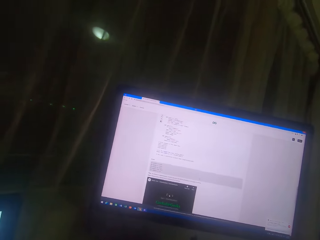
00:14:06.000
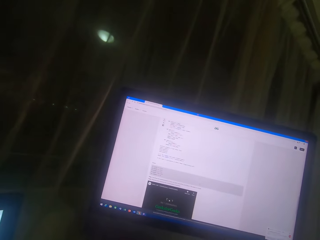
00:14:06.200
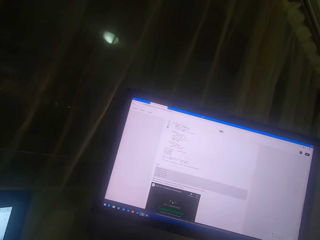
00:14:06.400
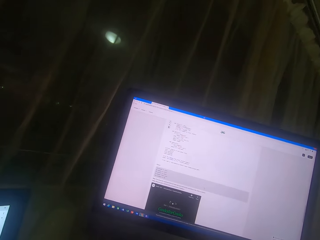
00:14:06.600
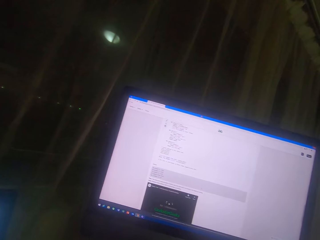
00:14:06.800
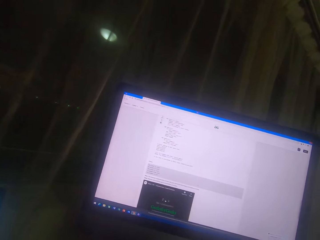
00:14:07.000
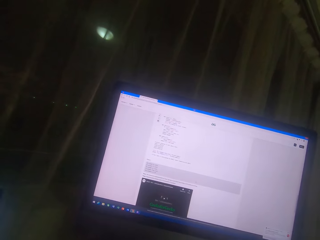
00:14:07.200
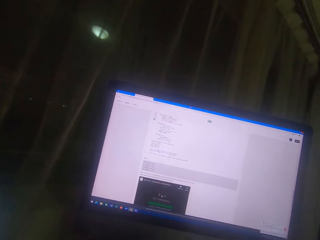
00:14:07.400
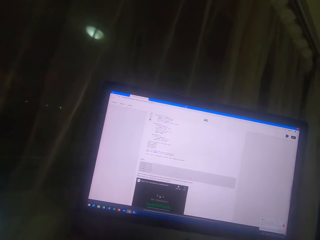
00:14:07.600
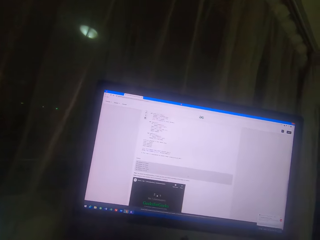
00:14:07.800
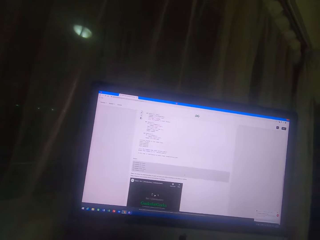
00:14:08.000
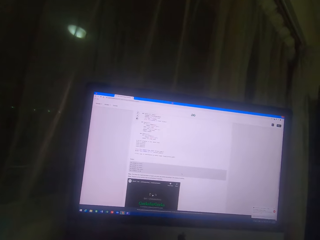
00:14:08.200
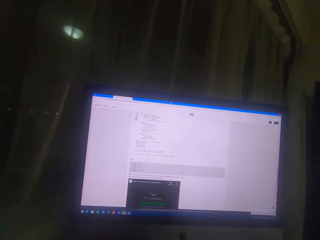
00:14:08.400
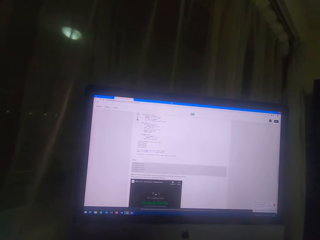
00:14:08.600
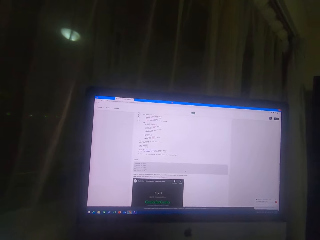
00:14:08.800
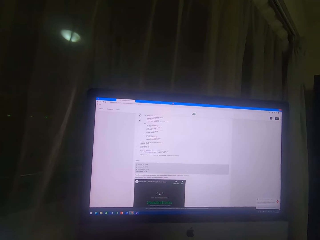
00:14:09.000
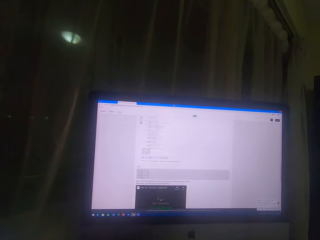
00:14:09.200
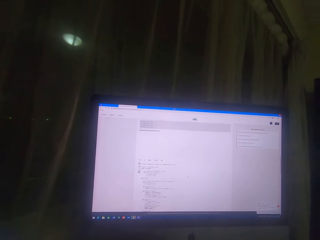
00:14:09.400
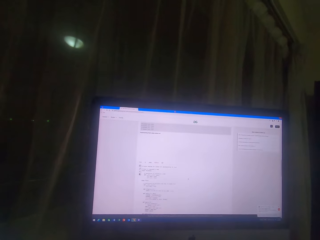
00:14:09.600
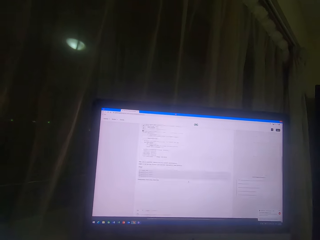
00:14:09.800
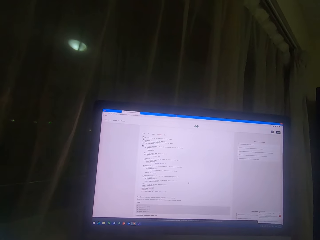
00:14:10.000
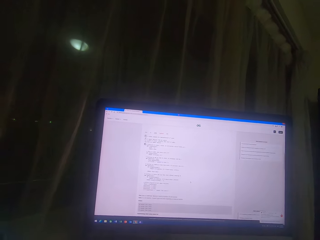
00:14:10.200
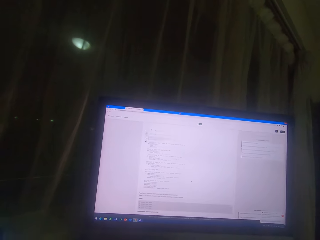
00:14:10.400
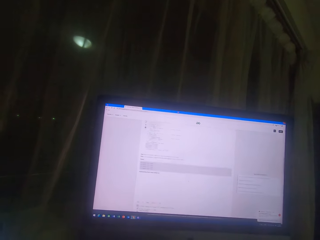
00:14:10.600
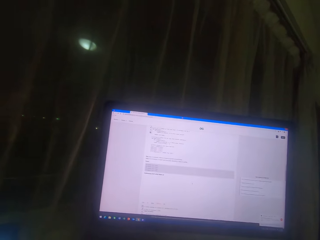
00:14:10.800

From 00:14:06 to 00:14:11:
The camera wearer scrolls the mouse.

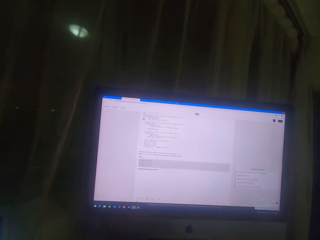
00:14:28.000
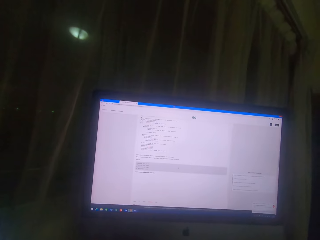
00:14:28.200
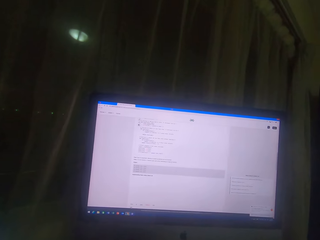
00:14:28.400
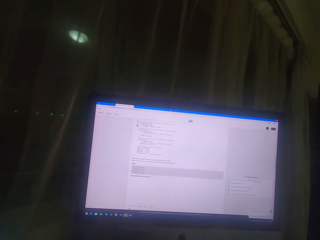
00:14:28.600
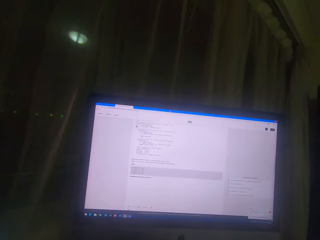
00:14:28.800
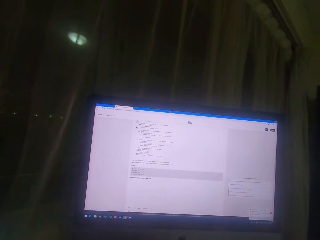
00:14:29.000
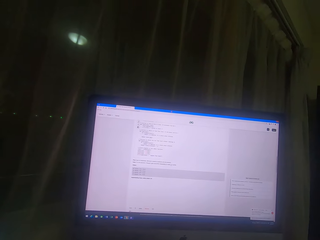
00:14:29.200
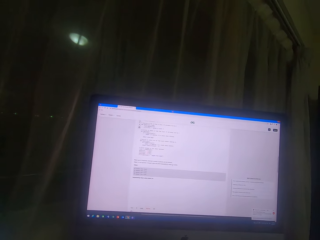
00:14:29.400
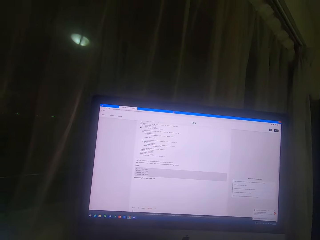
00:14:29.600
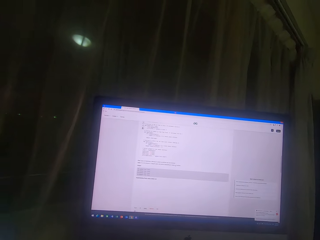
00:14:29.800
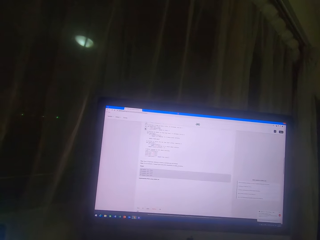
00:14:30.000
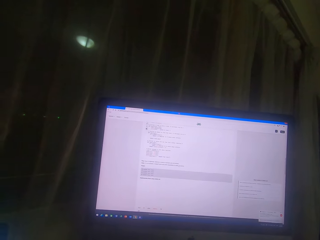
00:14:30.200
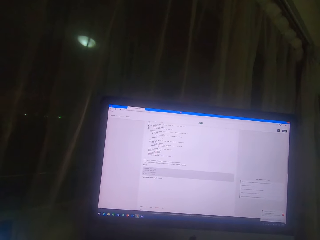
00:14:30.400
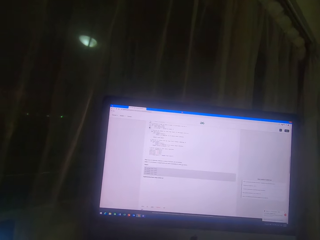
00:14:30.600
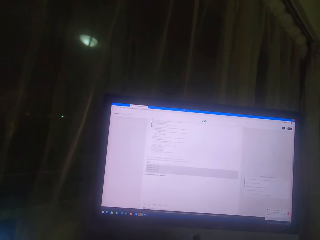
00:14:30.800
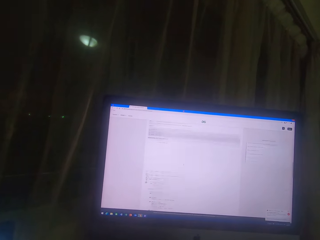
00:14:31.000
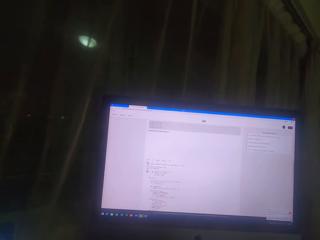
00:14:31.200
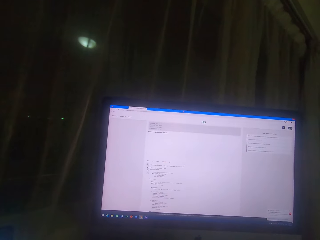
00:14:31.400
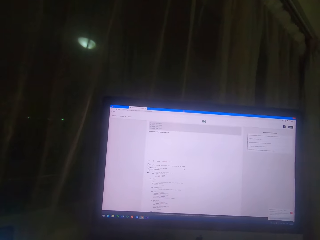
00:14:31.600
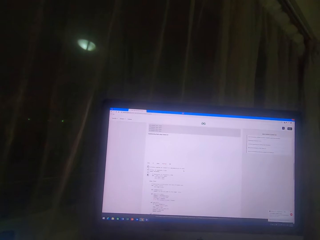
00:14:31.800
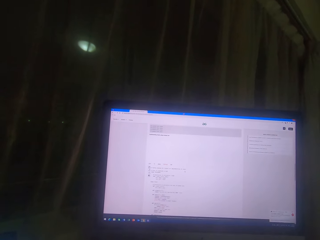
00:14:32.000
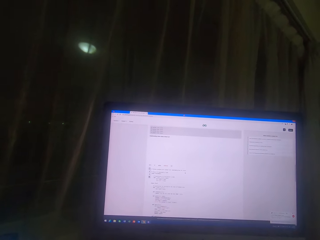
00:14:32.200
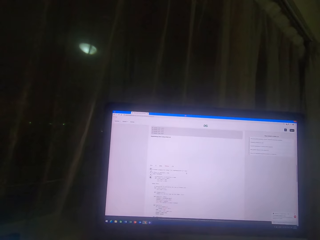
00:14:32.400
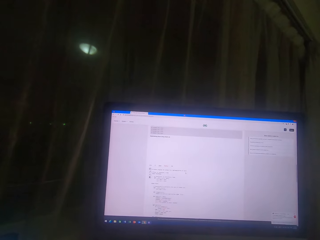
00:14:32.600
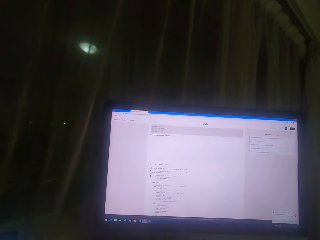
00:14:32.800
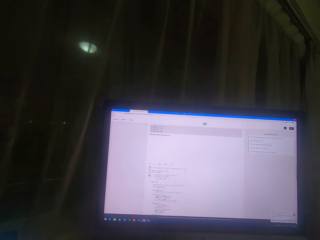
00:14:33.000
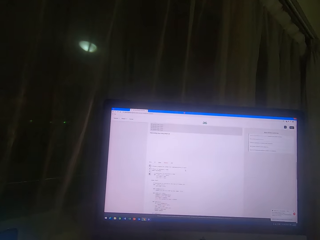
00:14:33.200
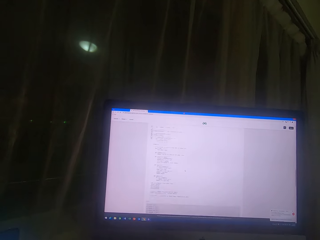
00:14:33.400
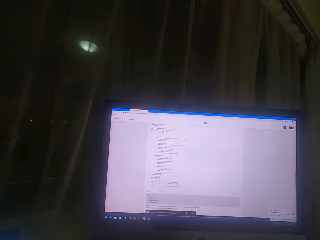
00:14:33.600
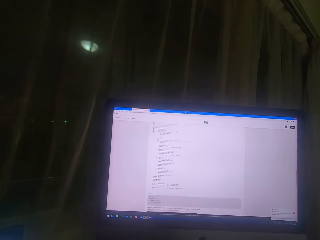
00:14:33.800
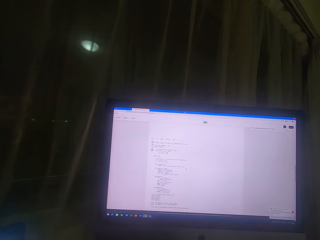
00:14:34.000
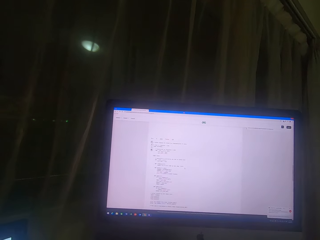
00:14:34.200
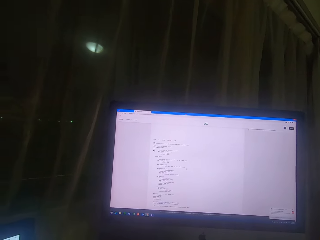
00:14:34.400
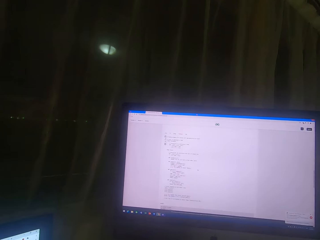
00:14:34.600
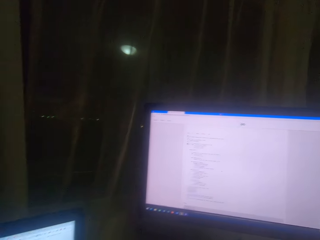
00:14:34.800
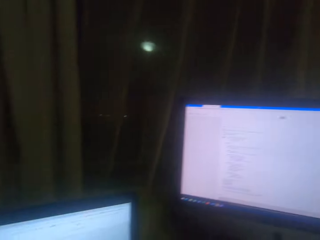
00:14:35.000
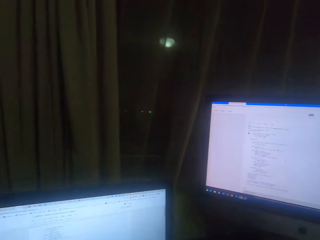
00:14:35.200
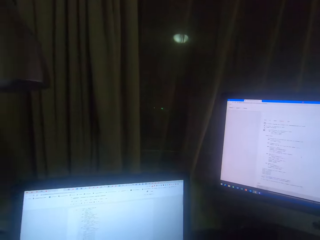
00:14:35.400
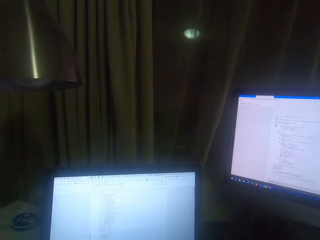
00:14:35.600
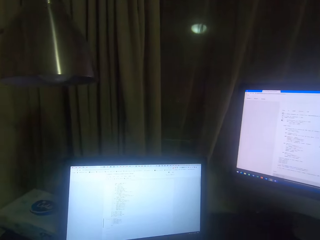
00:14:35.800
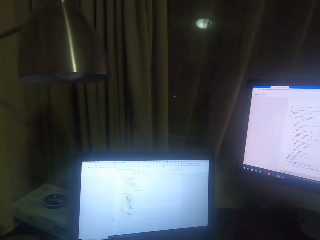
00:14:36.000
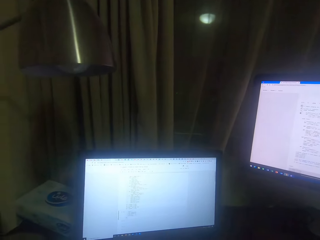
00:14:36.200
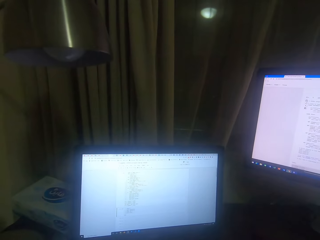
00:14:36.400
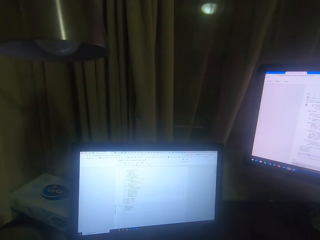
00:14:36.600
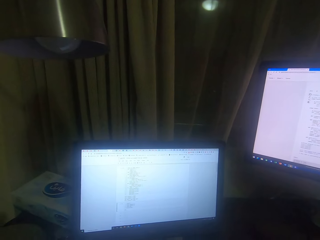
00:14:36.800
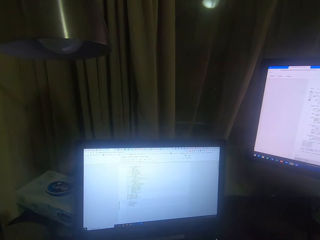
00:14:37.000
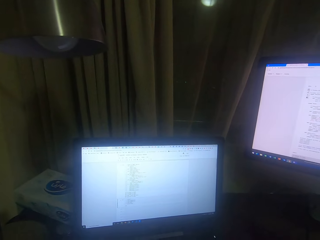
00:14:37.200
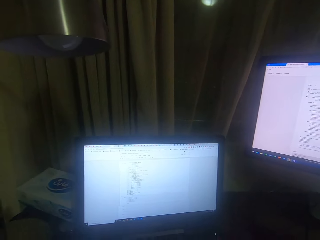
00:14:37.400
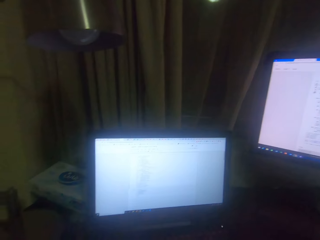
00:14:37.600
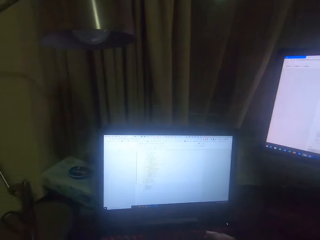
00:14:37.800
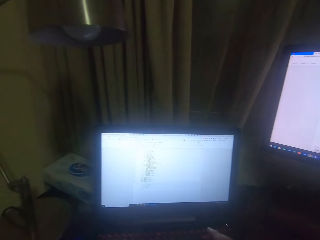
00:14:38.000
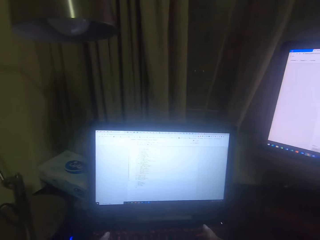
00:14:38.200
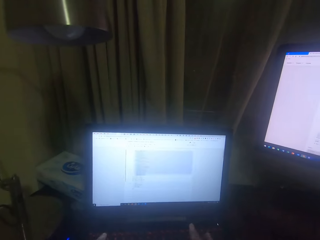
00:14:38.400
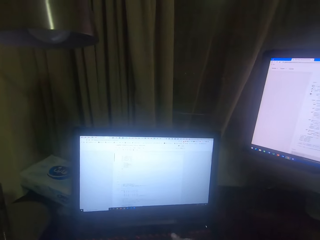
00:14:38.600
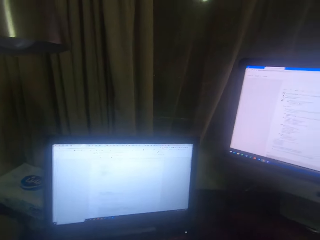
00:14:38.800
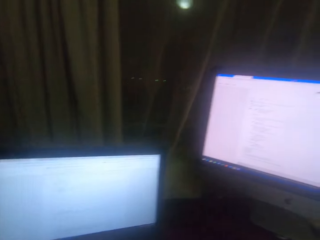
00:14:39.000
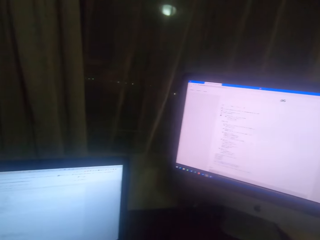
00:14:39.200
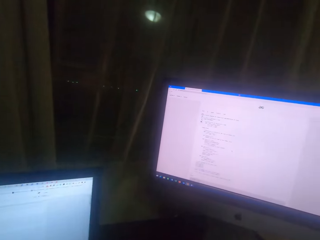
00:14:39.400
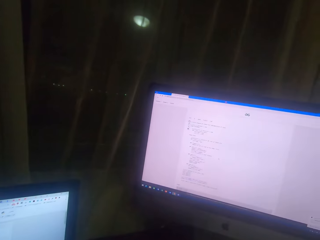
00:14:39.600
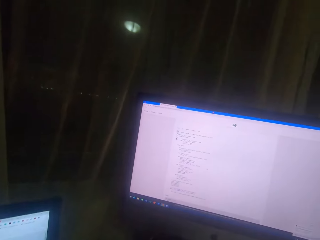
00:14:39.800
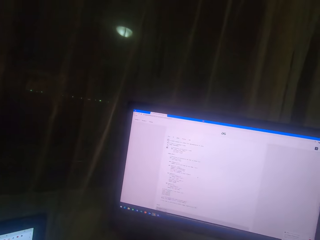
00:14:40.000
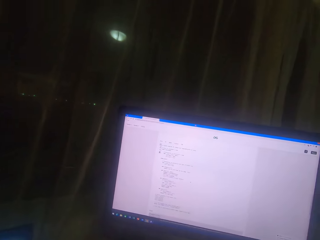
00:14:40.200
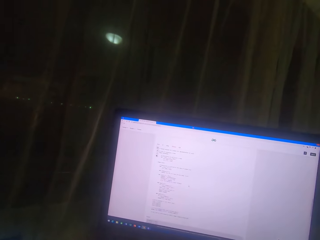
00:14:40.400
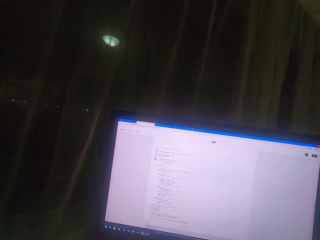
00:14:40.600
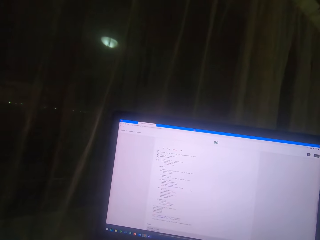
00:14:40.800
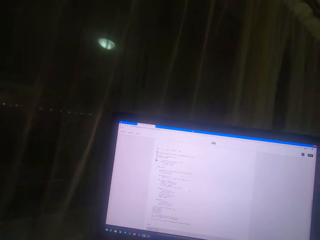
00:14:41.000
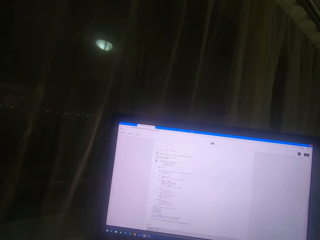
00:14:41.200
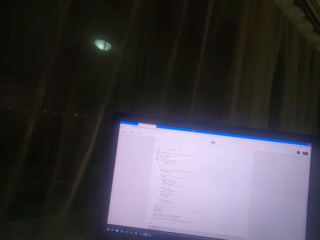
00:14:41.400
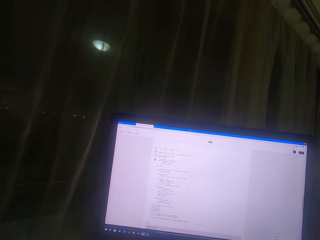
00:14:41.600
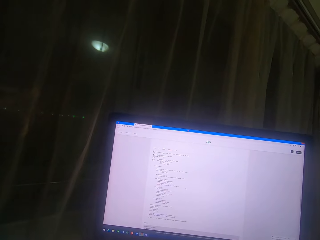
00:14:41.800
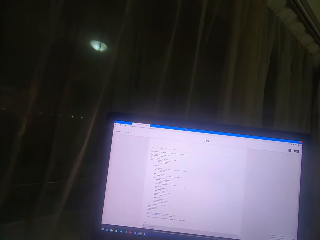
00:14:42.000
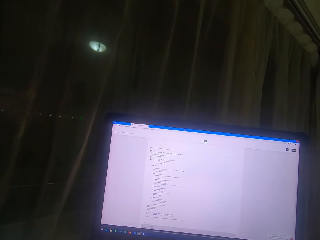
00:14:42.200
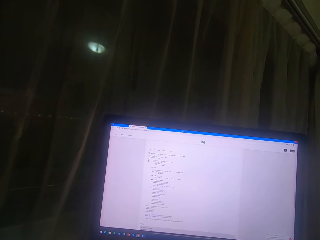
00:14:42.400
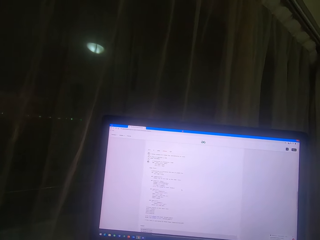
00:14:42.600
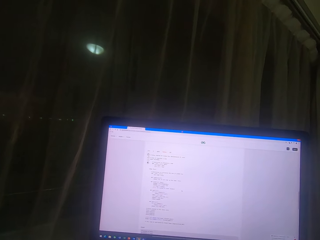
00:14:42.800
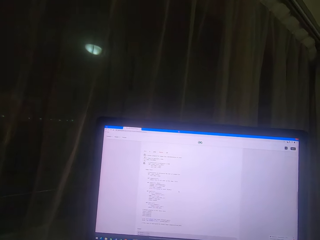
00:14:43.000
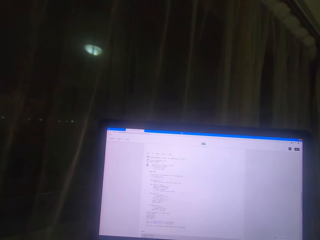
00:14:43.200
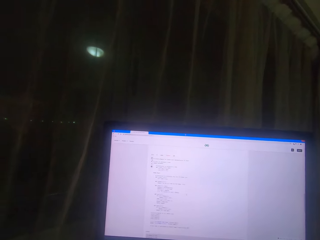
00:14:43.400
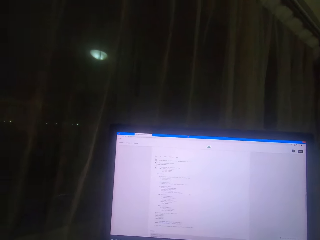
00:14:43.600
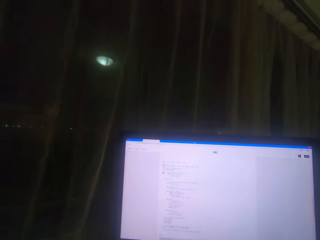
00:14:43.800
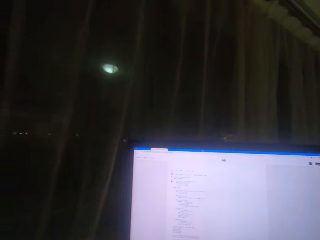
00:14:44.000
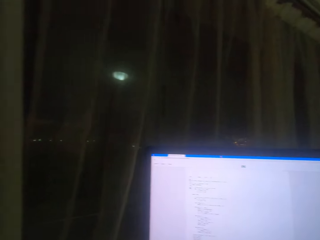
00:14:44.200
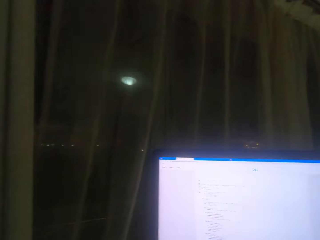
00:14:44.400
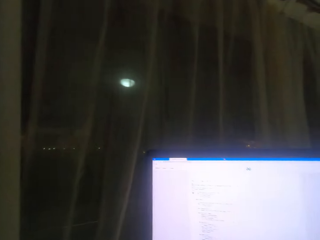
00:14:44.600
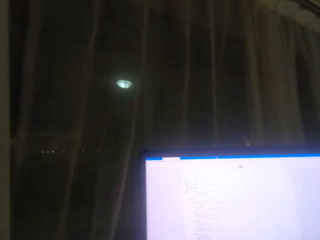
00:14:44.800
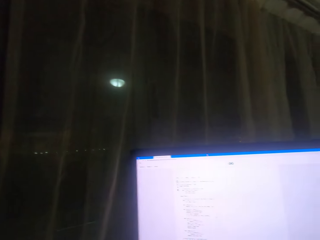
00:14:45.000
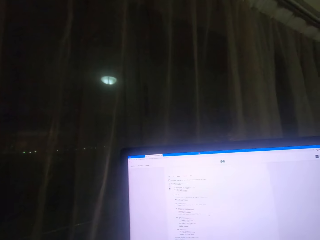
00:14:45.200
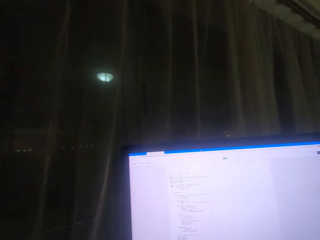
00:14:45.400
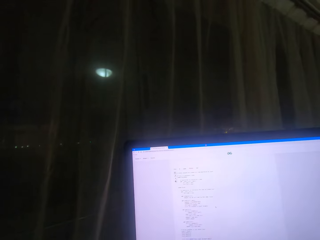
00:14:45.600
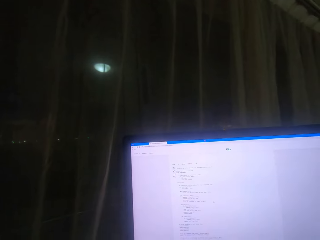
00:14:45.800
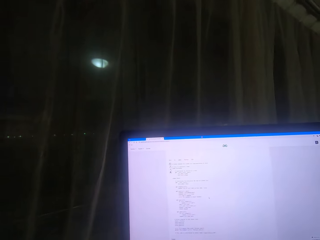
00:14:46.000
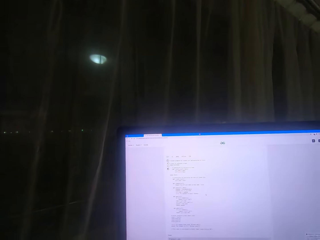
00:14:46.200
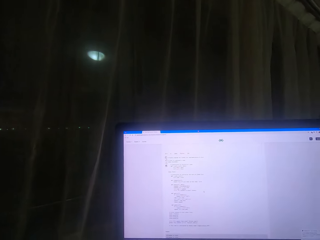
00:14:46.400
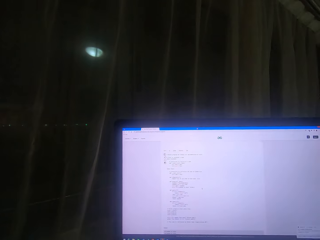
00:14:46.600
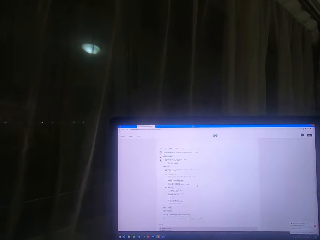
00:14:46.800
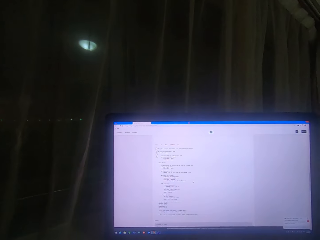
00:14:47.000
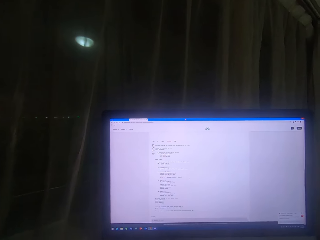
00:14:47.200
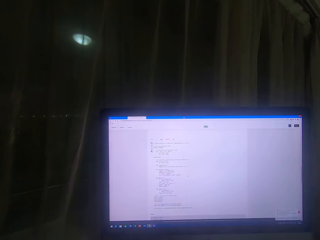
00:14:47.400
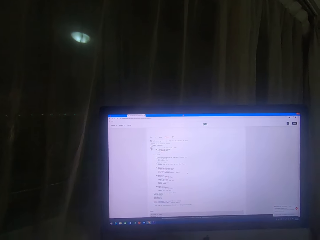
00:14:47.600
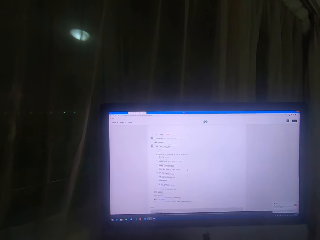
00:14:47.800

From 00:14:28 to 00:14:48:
The camera wearer reads on the desktop screen. They scroll on the screen. They operate the laptop. They look at the other desktop screen. They operate the desktop.
